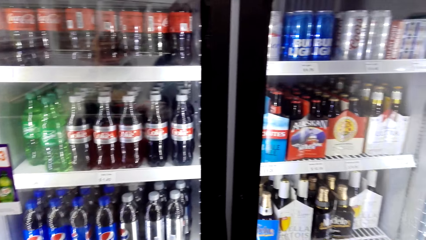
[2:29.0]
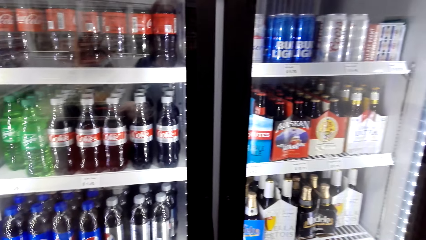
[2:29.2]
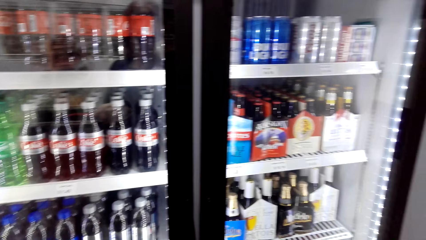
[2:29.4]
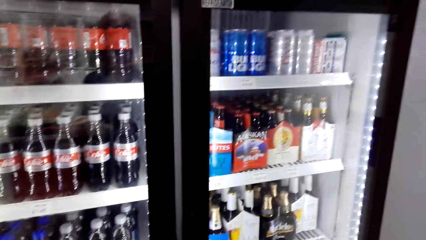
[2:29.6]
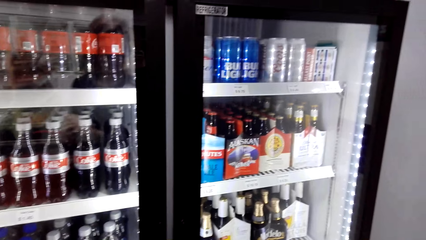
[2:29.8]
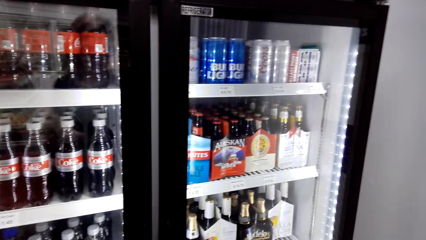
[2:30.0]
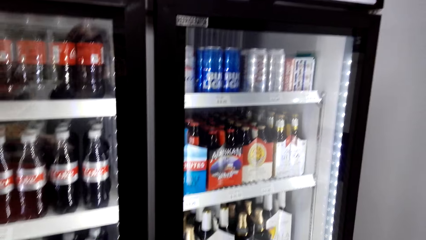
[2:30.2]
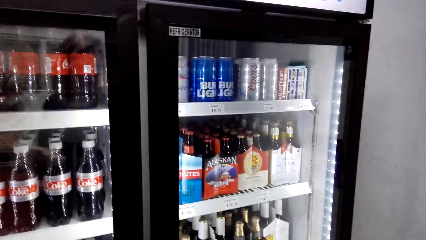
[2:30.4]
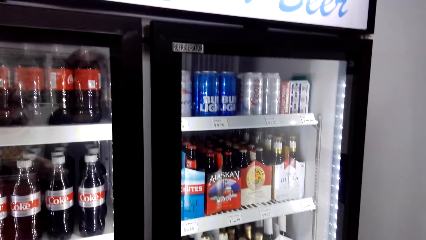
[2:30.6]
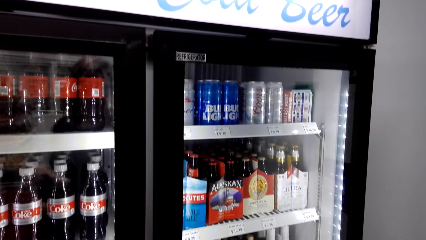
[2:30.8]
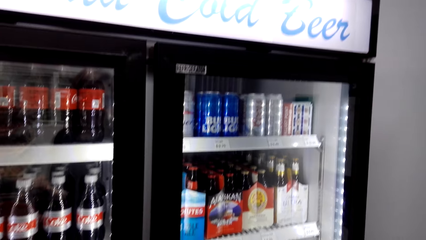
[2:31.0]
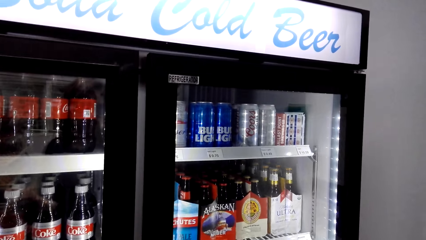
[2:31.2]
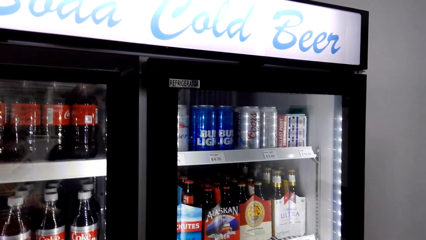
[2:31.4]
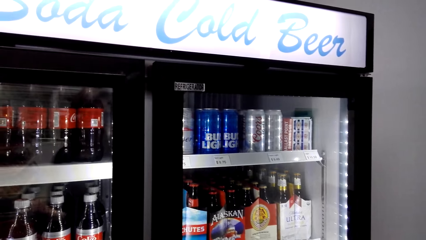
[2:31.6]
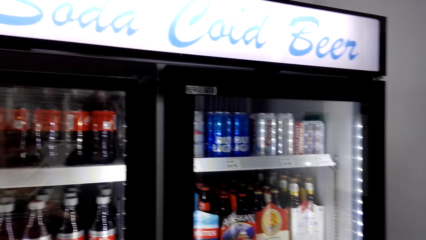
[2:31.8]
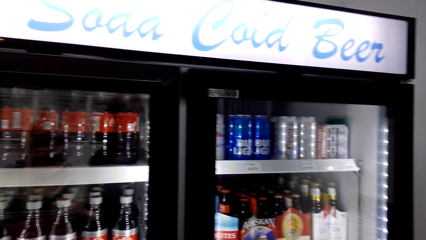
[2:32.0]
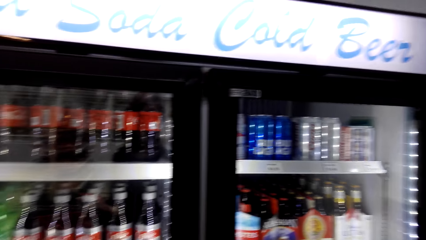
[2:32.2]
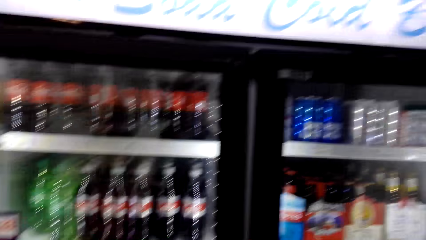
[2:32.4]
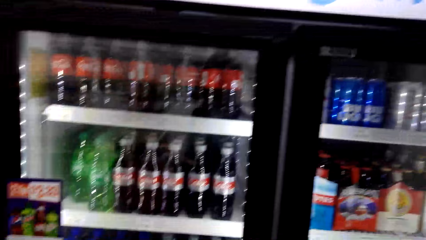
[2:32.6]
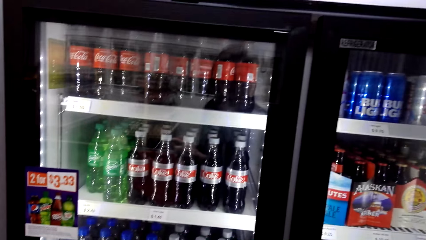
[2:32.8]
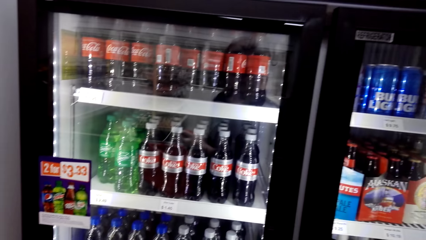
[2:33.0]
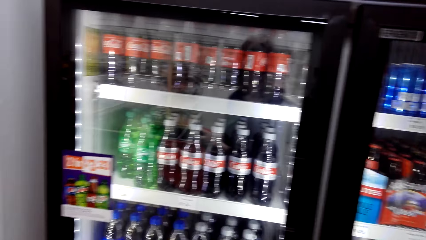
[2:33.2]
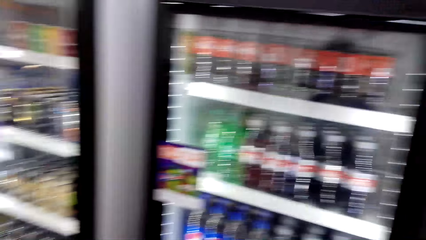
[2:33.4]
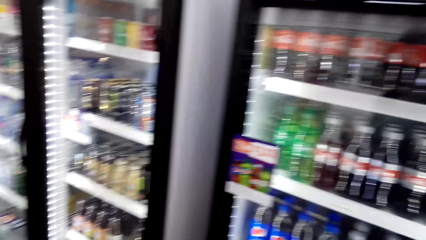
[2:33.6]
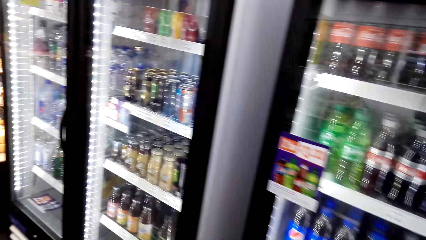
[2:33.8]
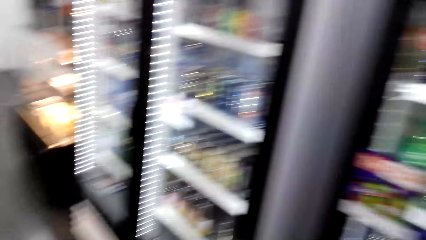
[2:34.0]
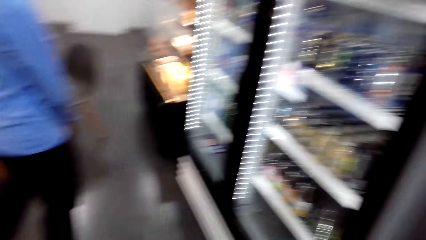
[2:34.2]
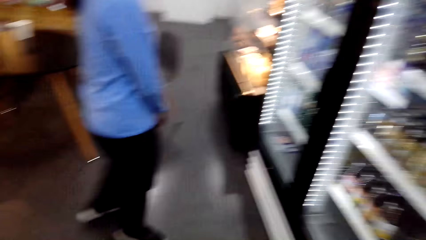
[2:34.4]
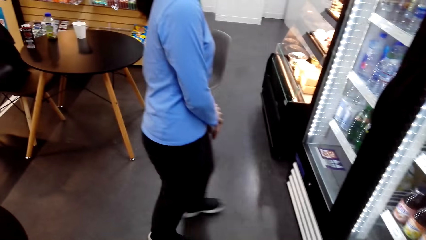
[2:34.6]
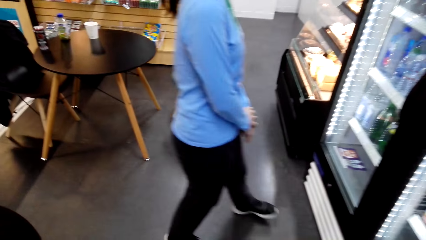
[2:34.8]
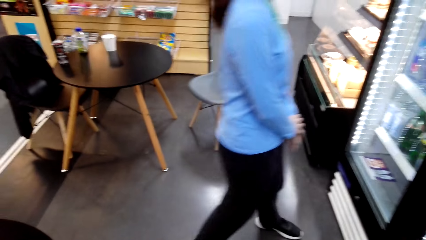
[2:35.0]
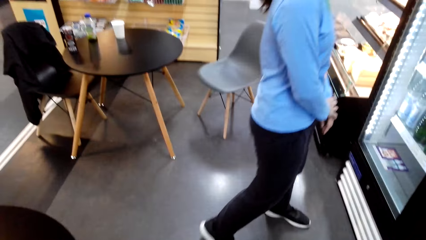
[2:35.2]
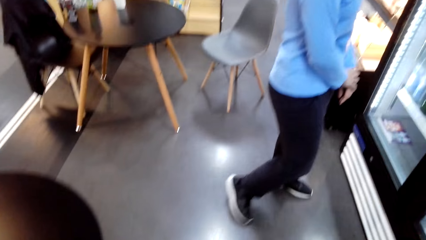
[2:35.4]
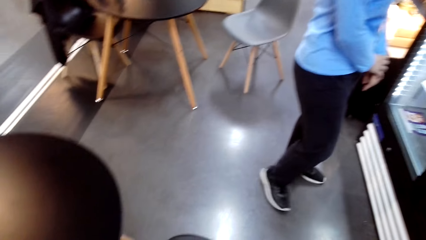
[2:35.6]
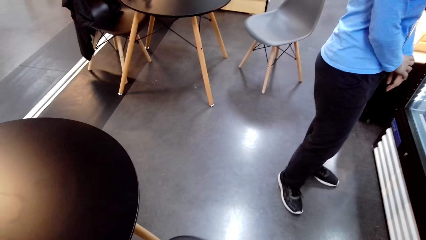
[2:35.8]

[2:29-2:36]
The camera wearer walks to the fridge. They look at the drinks in the fridge.

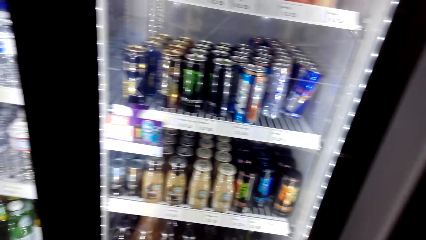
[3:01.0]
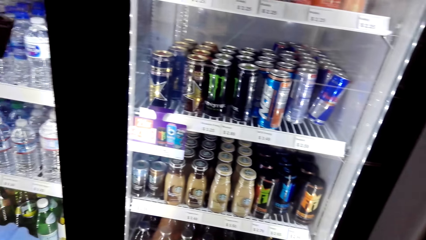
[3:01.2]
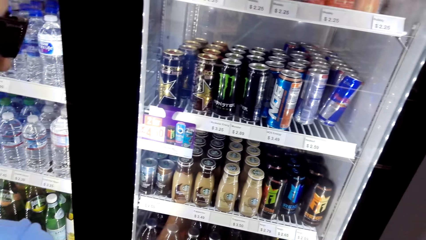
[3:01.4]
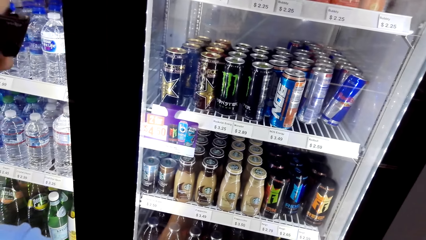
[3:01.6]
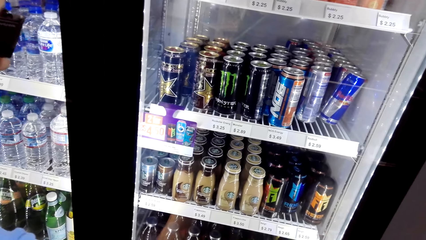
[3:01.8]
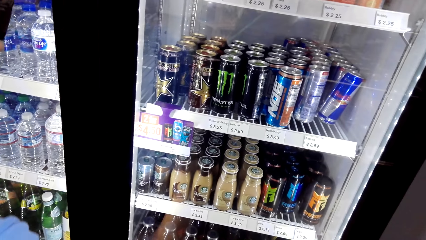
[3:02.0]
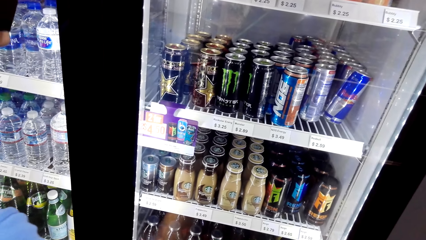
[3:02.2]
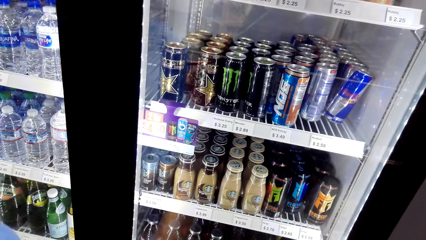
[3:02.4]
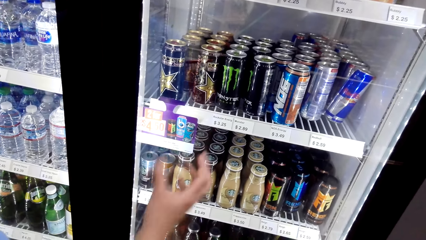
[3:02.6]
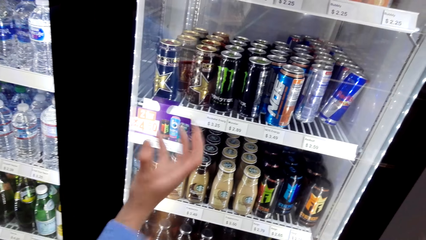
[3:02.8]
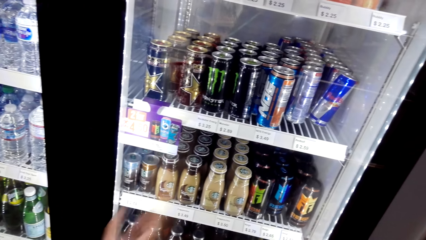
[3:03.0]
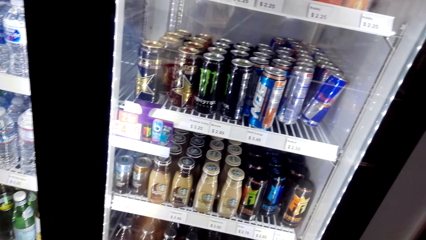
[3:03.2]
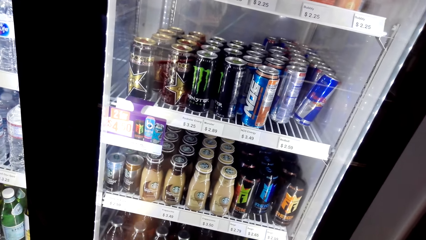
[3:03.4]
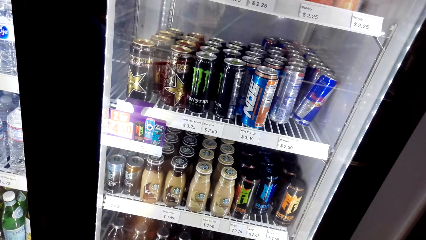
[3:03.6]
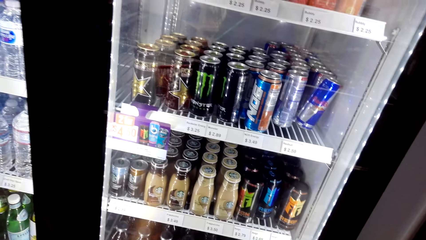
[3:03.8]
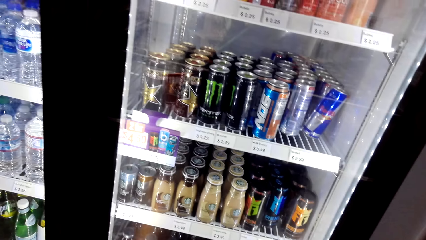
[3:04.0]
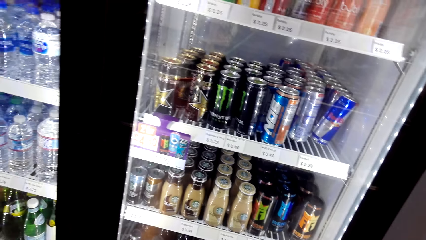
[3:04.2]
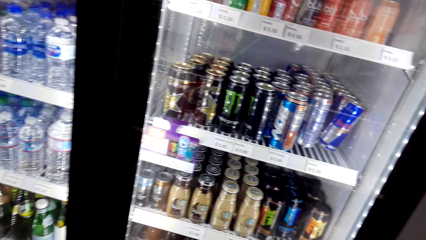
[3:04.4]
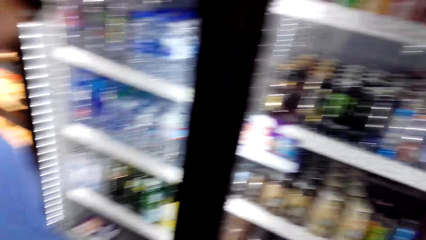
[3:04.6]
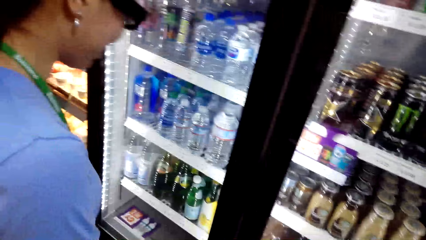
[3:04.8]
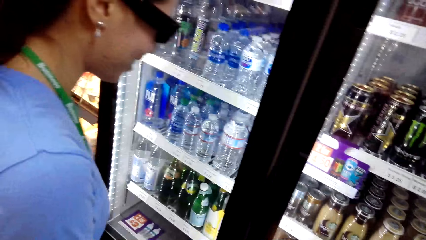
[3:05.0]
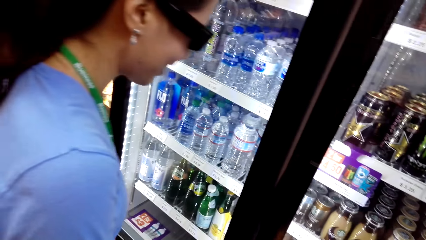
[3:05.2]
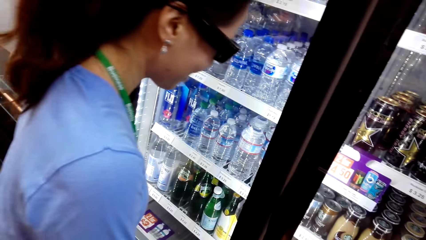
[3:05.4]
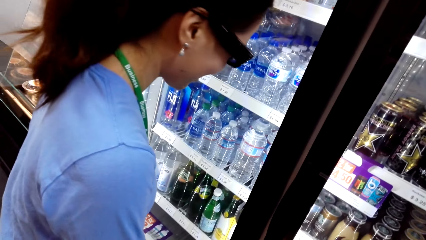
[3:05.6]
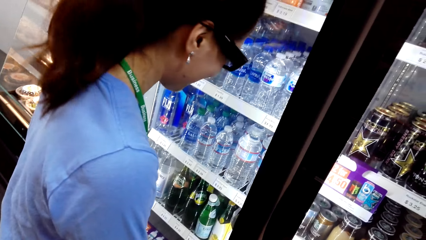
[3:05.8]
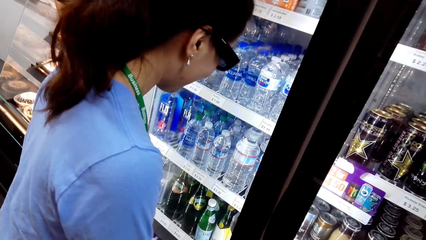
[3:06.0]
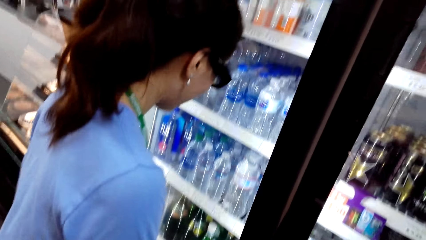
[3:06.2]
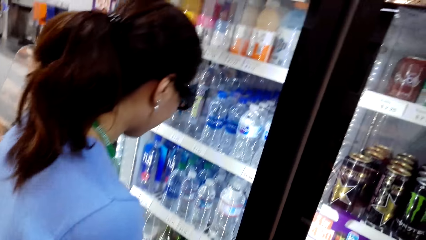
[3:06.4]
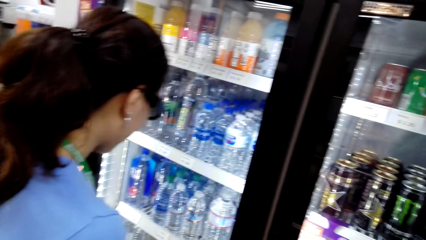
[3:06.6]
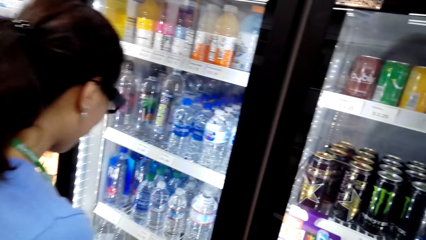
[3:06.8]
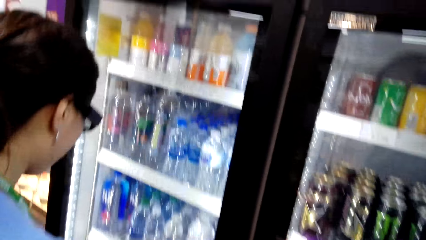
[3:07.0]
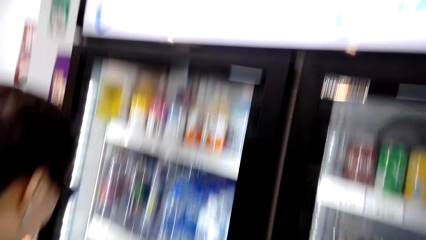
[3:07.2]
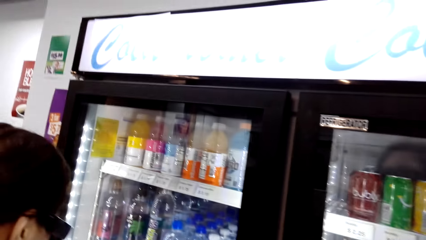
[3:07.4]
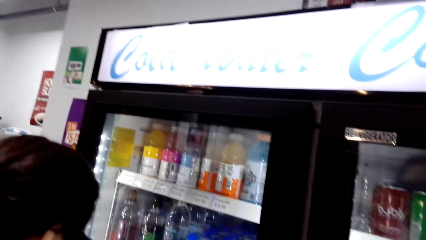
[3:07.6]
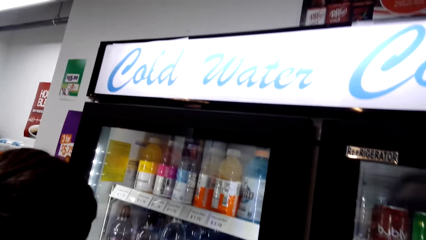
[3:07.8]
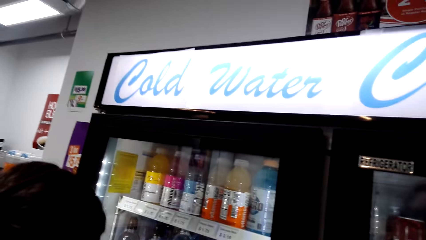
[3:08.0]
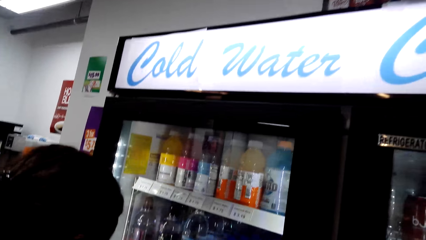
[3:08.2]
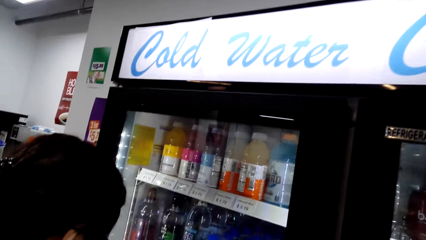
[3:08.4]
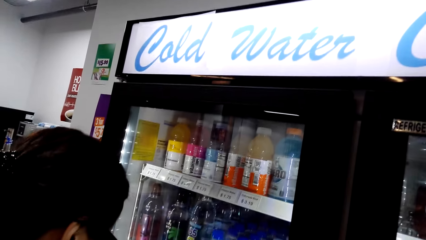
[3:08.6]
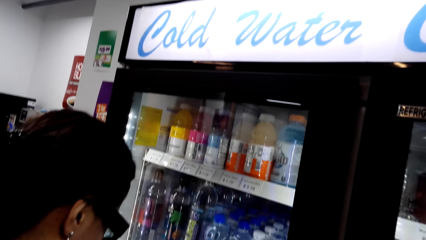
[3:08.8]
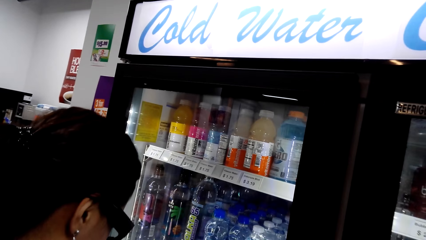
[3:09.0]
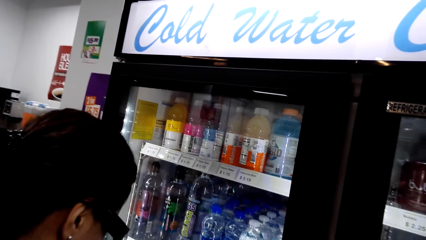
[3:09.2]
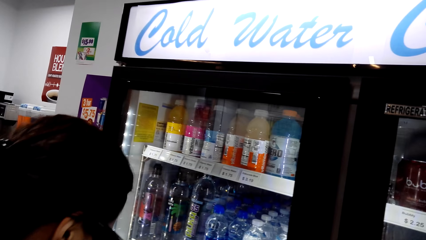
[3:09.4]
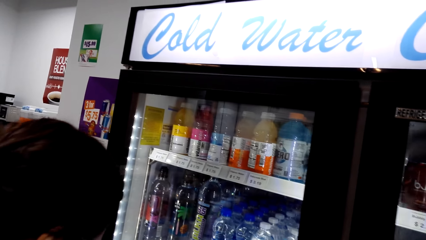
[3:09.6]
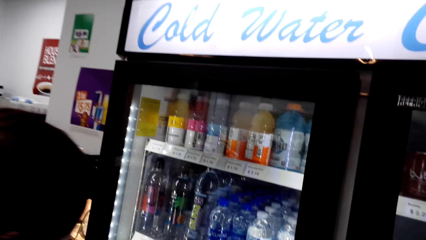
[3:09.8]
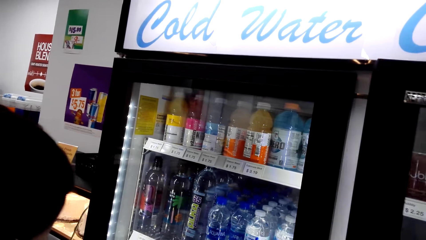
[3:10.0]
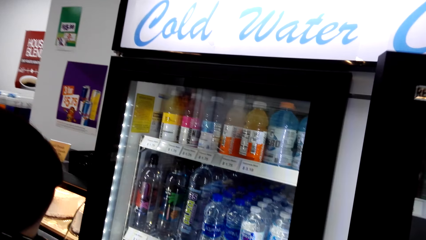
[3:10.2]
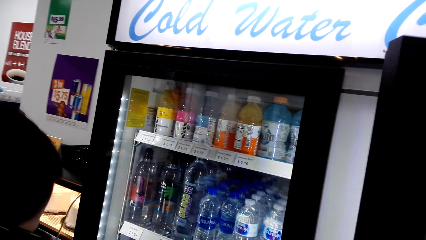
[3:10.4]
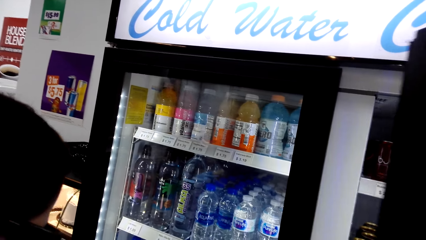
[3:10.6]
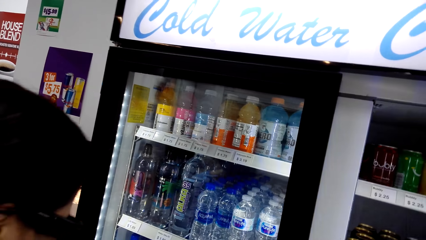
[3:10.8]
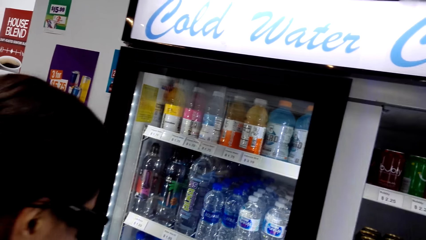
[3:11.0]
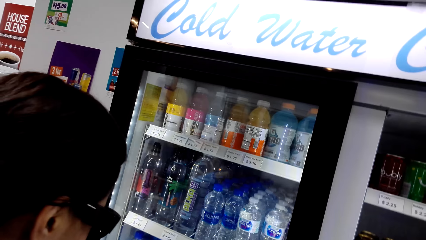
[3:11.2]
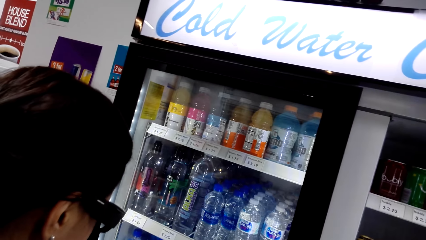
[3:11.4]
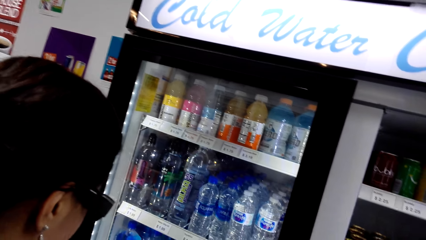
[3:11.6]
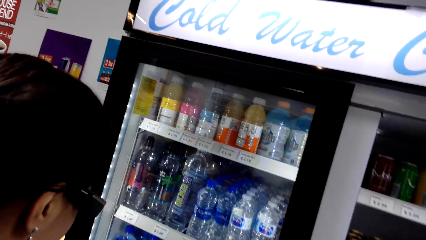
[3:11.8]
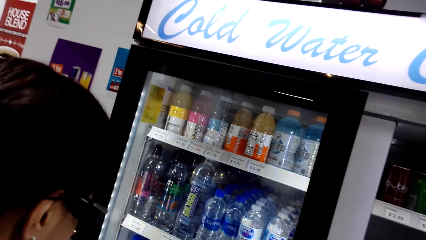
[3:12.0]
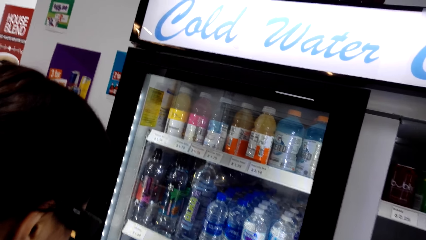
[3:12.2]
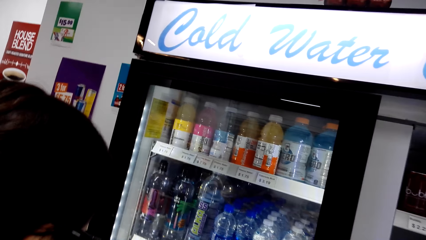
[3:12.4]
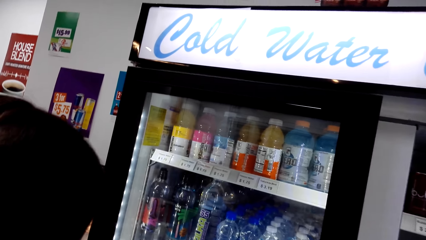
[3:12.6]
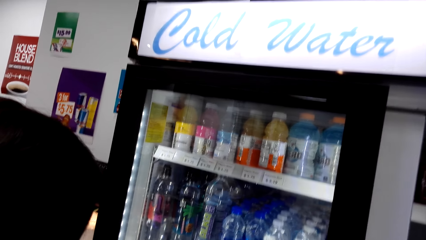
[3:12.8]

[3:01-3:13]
The camera wearer dialogues with a lady. They open the fridge.
